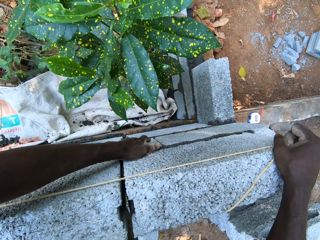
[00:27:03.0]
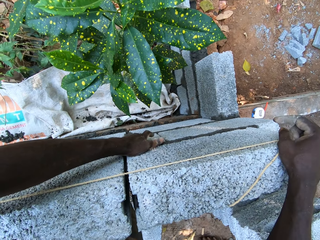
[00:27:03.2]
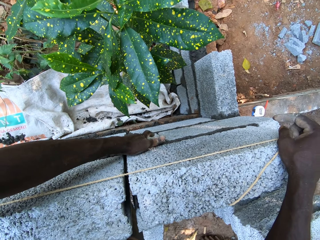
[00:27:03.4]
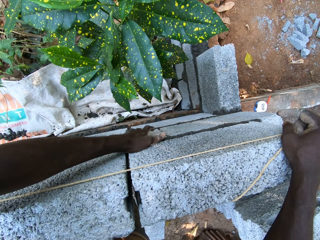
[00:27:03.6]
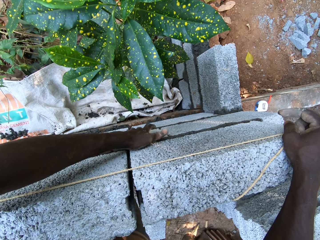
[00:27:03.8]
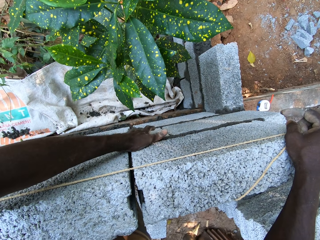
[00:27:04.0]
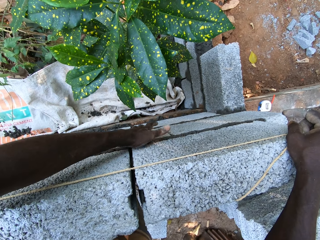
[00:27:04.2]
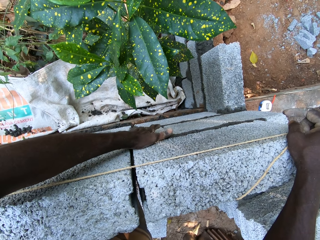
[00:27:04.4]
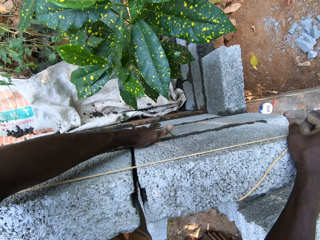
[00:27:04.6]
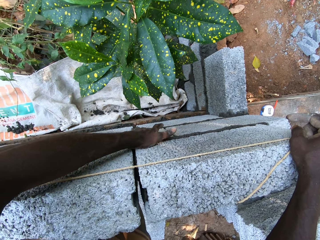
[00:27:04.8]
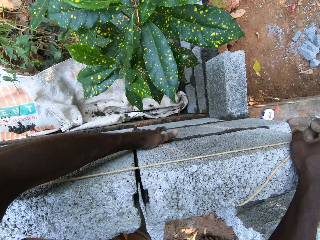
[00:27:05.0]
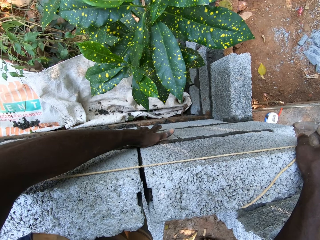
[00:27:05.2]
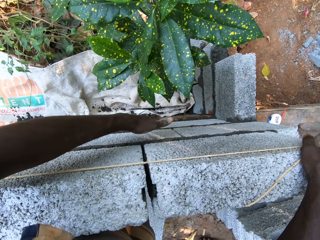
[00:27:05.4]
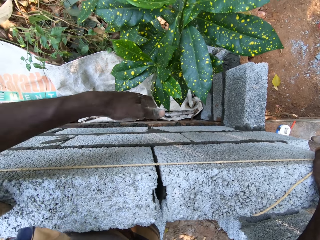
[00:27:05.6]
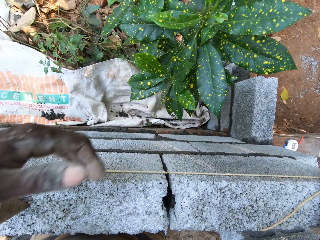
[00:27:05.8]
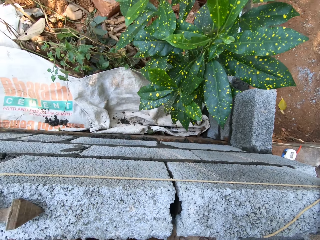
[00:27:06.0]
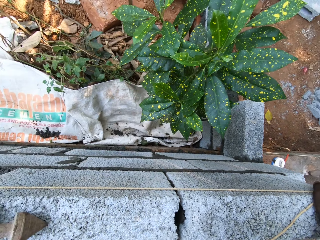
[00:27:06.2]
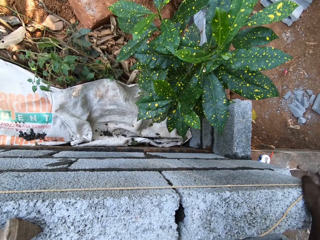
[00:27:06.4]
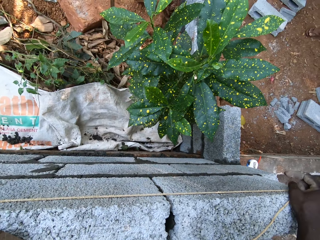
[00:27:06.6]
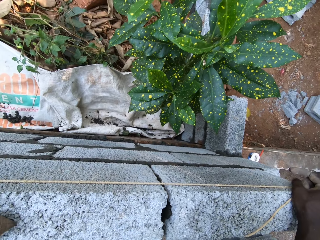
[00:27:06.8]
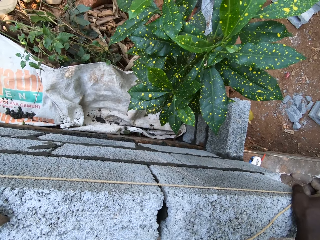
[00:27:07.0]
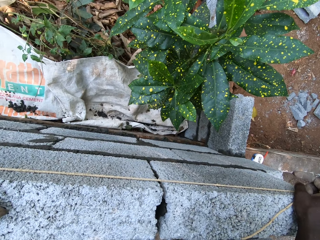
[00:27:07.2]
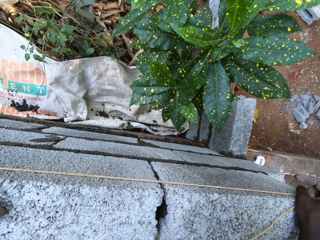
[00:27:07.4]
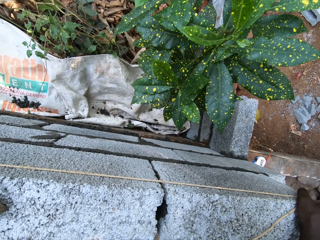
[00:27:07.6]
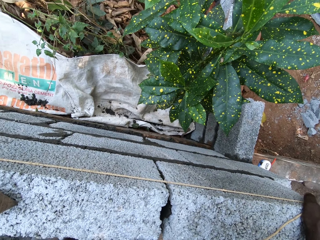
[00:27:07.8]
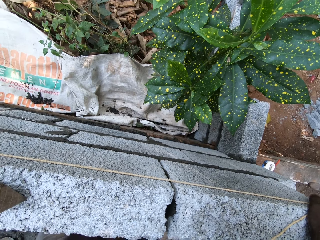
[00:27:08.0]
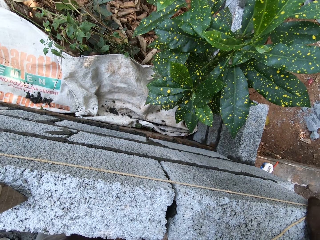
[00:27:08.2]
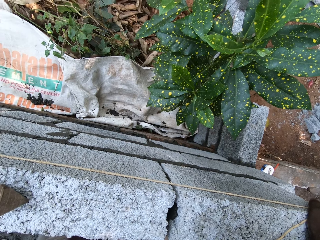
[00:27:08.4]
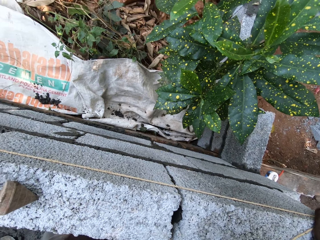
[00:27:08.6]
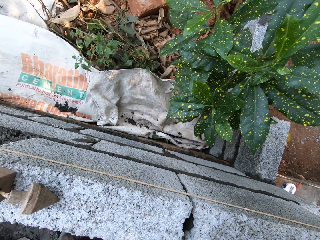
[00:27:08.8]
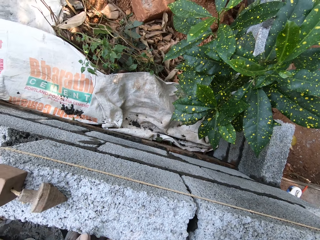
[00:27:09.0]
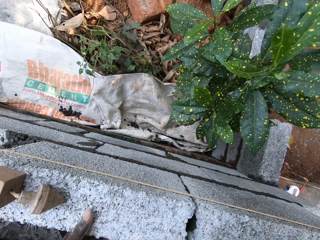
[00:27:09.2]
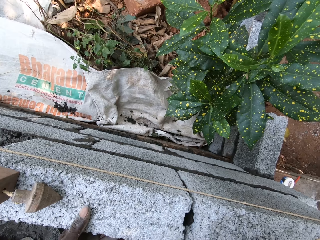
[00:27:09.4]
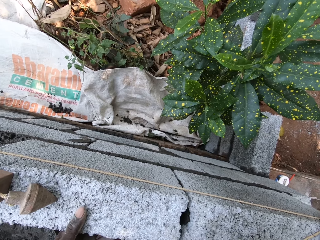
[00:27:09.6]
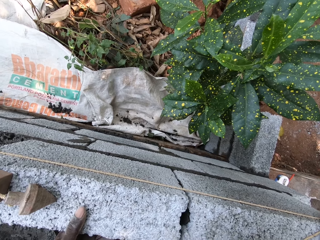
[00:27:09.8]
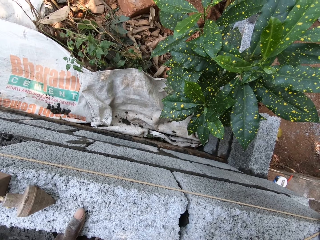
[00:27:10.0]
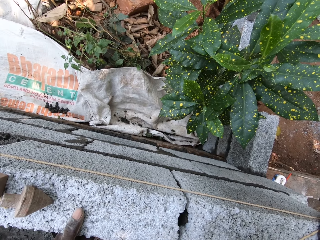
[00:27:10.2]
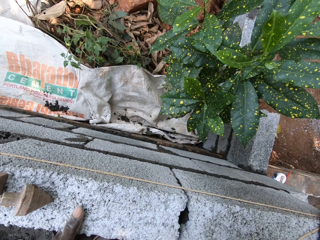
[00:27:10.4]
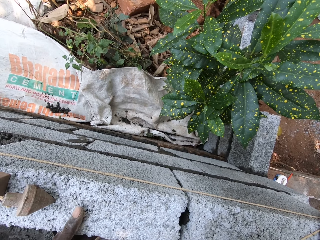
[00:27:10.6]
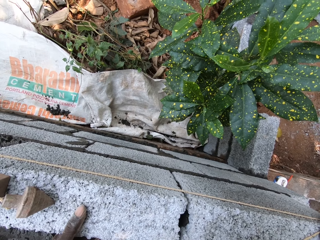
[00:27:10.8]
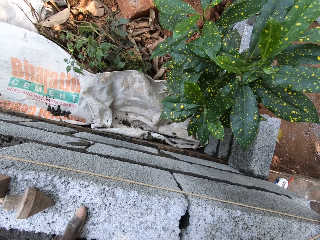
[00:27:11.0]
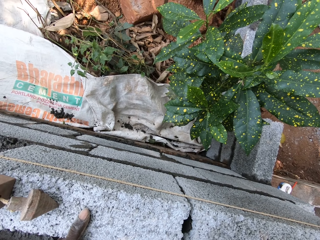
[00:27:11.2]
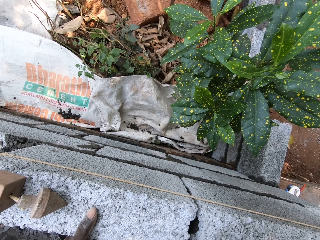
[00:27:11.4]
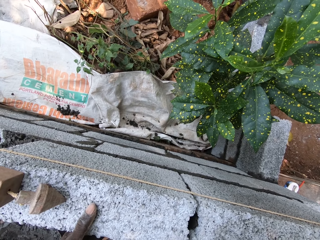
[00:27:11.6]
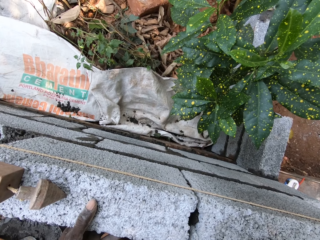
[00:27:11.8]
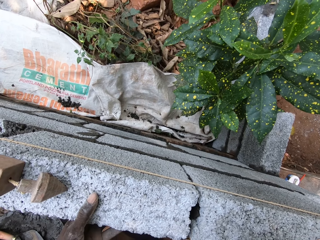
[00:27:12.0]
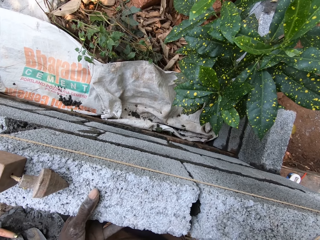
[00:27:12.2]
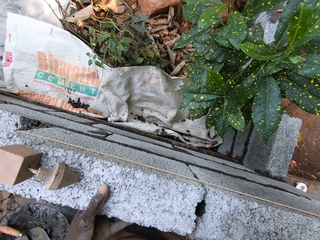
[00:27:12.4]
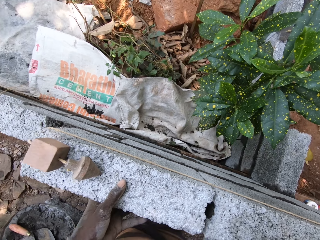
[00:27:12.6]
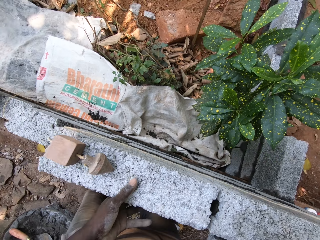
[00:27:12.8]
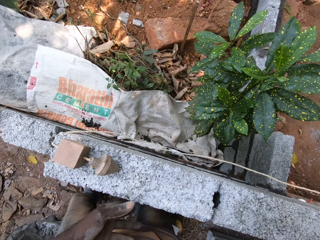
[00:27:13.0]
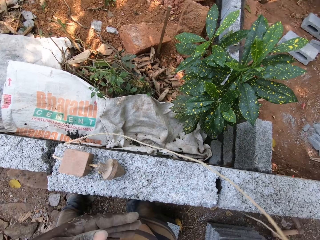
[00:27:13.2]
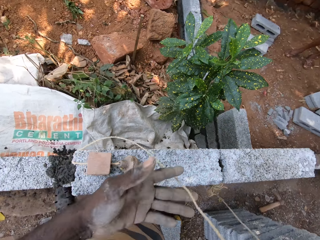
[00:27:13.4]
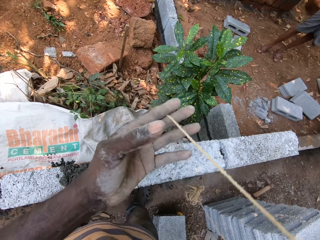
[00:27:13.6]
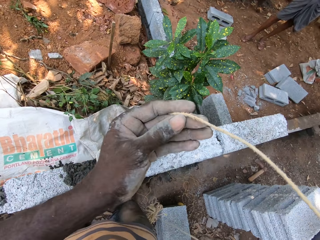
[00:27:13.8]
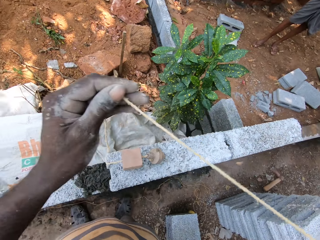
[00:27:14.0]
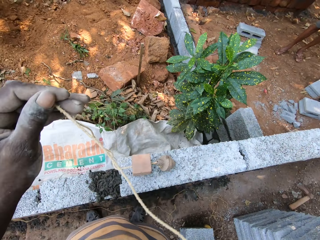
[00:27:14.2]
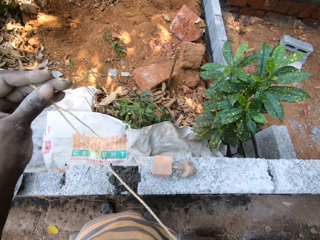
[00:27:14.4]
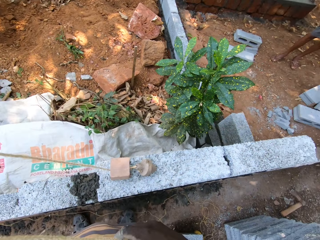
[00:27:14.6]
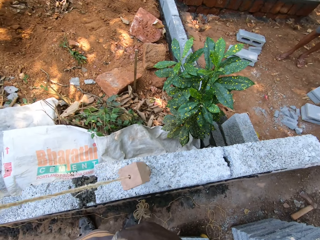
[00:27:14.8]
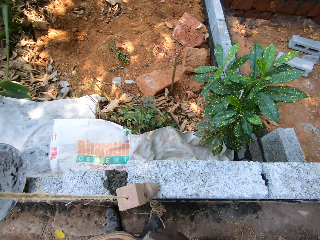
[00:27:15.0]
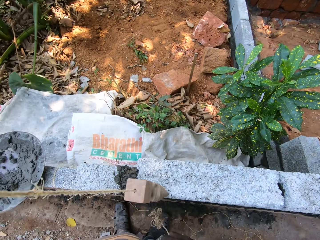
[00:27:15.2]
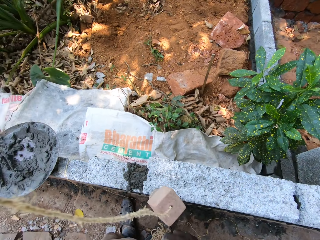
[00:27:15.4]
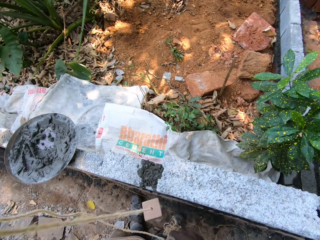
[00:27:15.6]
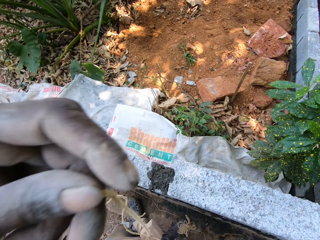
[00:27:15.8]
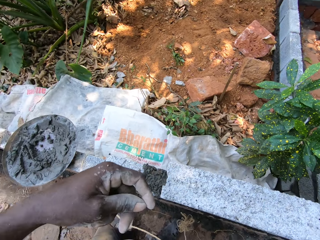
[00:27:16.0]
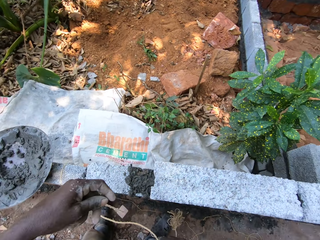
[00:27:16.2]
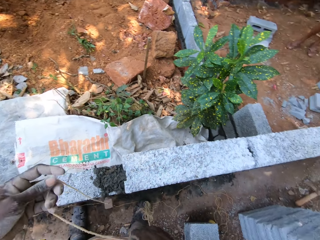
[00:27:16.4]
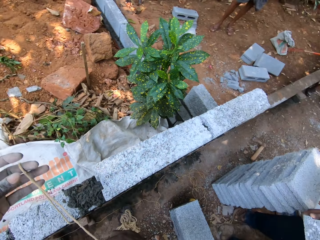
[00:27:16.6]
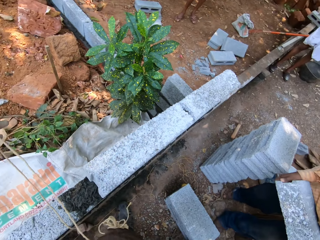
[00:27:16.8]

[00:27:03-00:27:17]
The camera wearer uses his left hand to fix the brick. He holds the brick with his left hand. He removes the plumb bob.

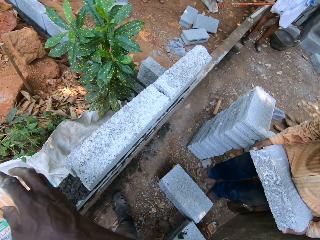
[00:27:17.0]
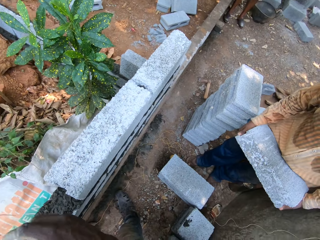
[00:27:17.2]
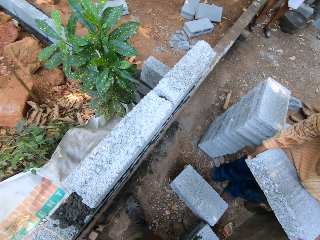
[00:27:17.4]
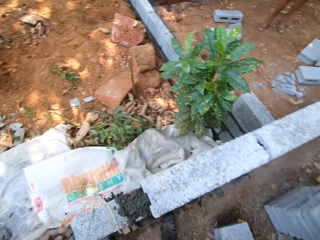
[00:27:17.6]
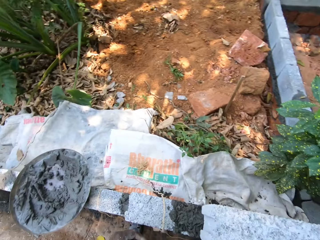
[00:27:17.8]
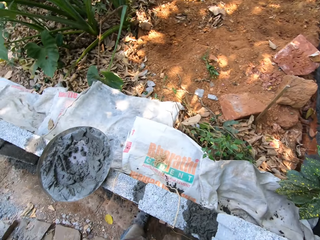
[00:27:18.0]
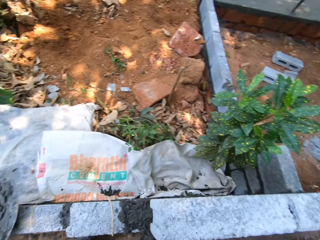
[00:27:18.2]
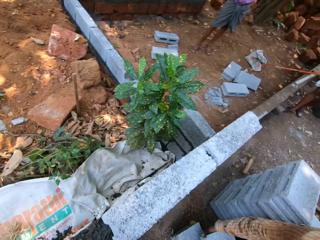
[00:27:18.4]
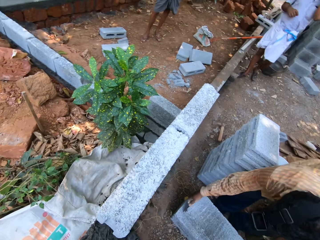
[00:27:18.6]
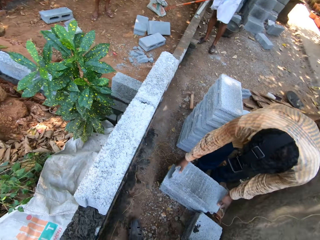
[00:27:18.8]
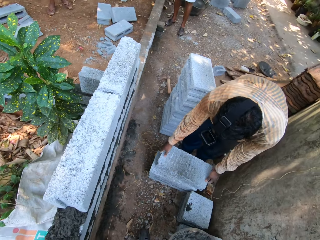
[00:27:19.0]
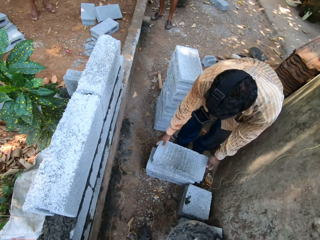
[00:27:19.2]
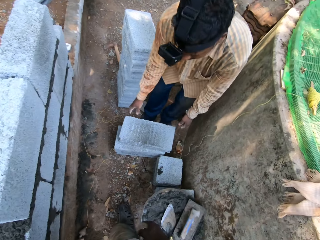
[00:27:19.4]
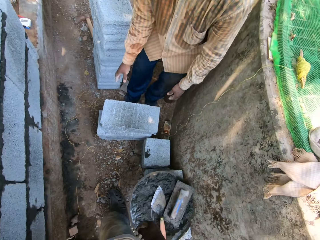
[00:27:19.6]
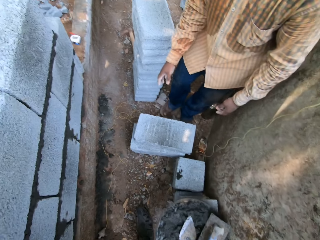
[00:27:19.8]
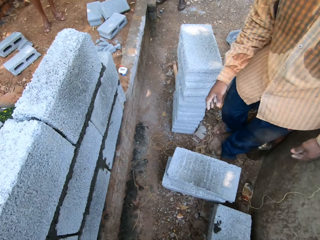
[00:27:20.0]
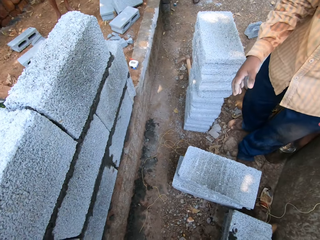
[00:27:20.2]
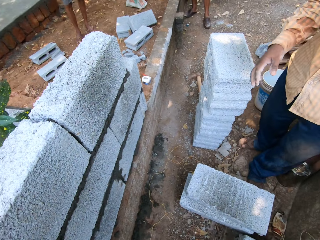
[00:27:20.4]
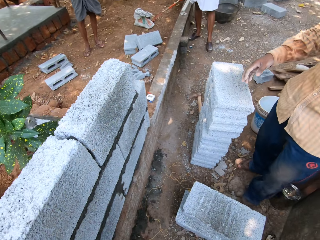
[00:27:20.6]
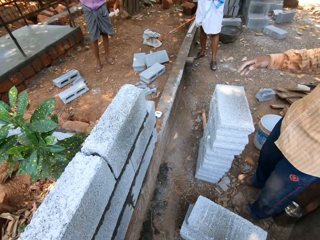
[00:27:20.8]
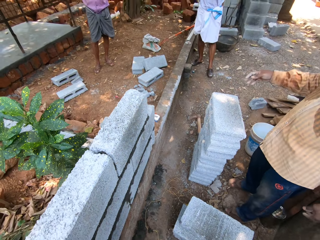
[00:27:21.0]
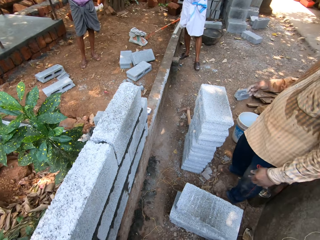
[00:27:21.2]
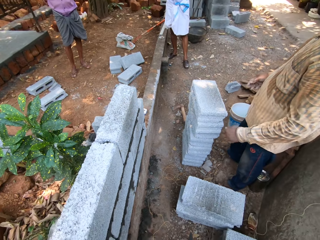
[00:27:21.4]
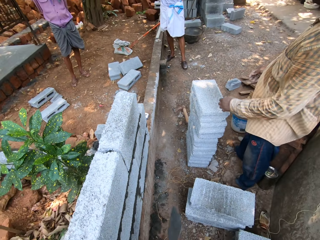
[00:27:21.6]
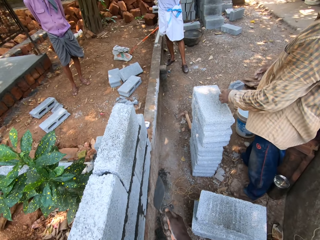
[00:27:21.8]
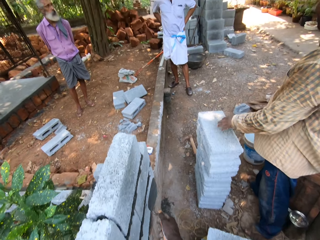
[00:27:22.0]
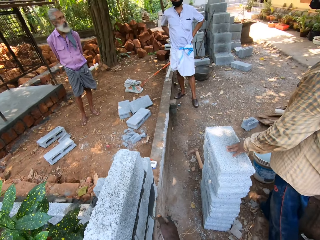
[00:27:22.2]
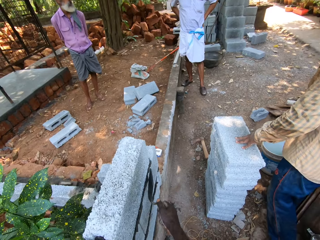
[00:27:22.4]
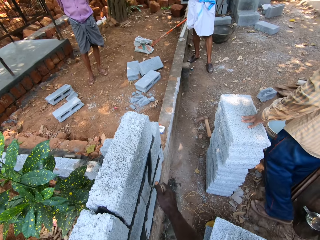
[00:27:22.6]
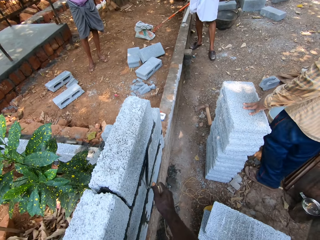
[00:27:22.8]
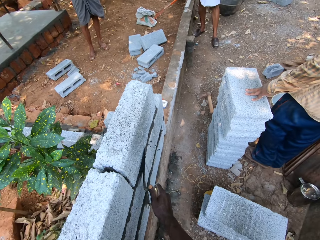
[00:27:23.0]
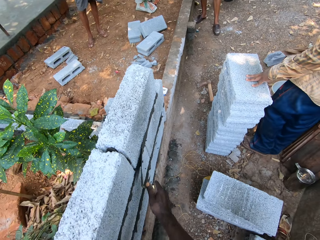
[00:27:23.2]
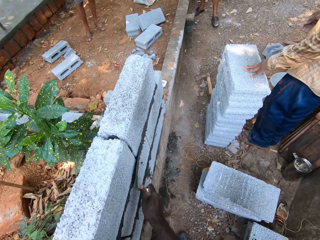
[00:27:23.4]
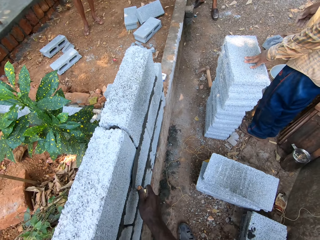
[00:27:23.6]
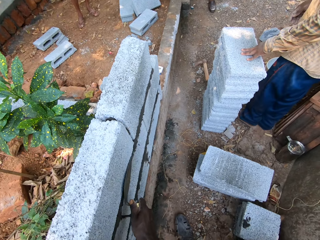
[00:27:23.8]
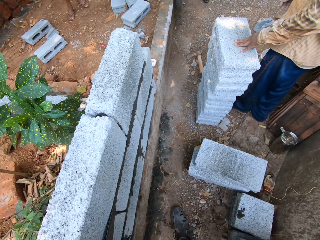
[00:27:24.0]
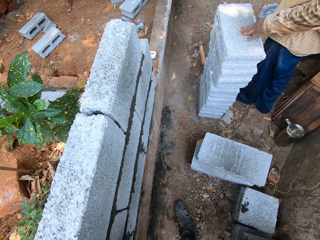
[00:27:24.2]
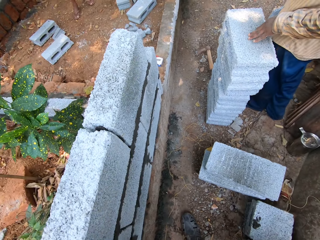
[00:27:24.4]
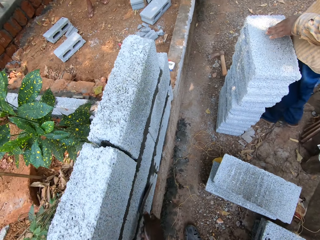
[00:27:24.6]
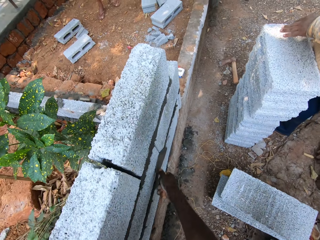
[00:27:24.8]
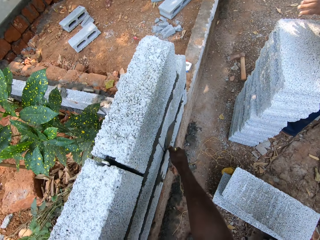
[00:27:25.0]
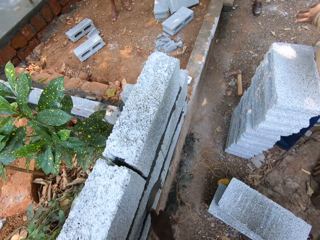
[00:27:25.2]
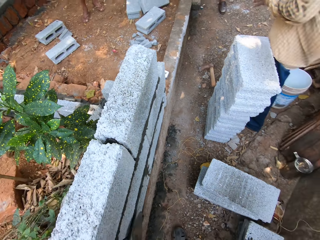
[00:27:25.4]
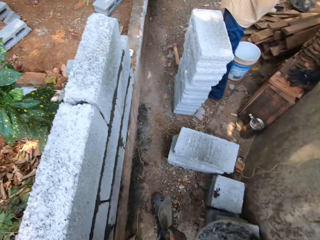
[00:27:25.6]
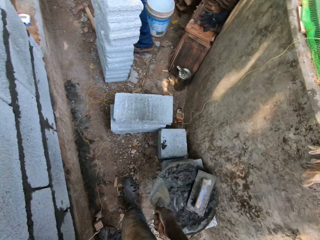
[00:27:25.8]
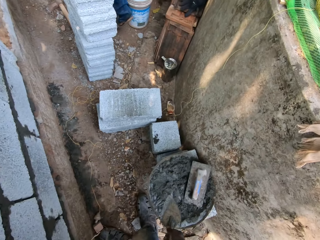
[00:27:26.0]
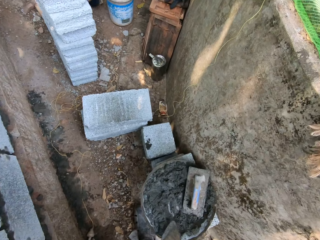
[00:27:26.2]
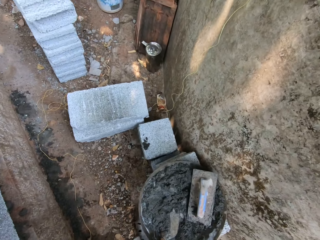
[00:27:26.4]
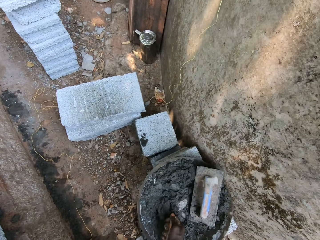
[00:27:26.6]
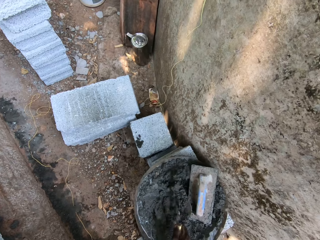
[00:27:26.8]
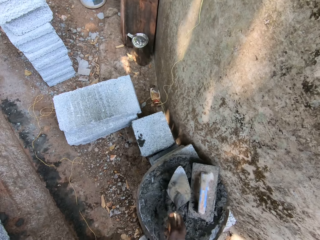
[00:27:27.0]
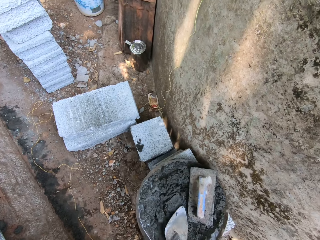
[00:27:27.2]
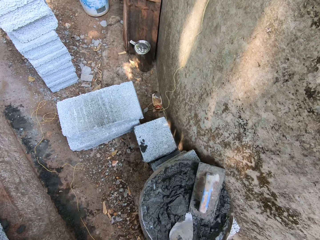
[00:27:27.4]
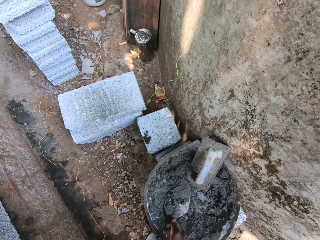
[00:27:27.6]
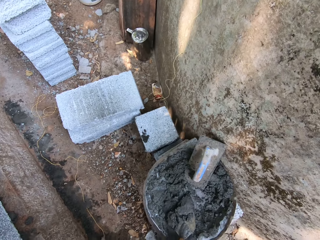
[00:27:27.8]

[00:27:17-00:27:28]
A man places a brick on a pile of bricks with his hands. The camera wearer interacts with the man. He smoothens the cement around the bricks with a brick trowel. He dips the brick trowel inside the cement pan with his right hand. He turns the cement in the cement pan with the brick trowel. He scoops concrete from the tray with the trowel.
